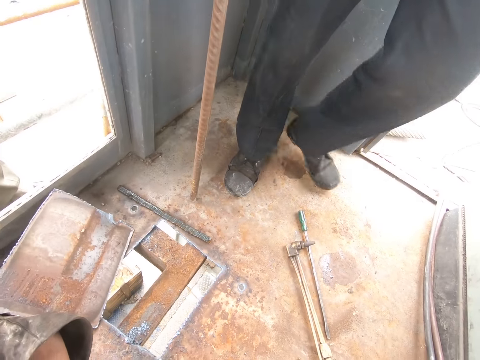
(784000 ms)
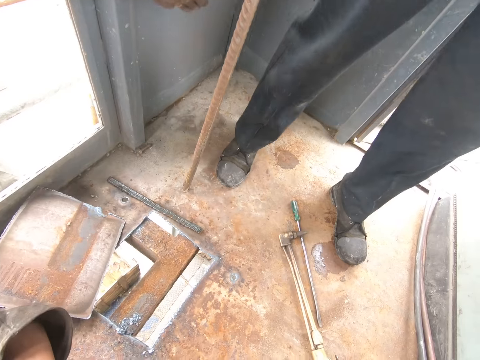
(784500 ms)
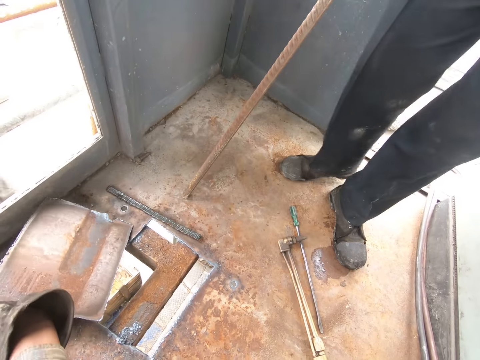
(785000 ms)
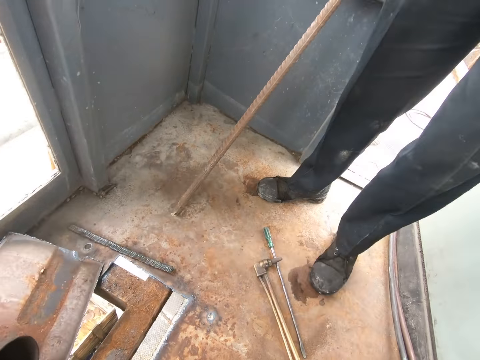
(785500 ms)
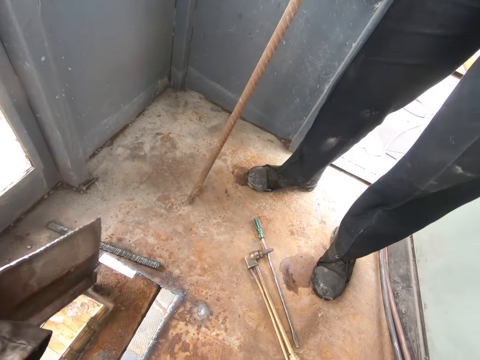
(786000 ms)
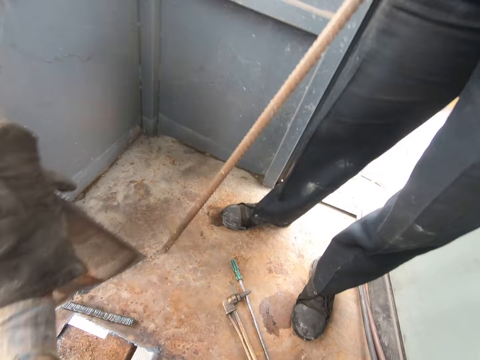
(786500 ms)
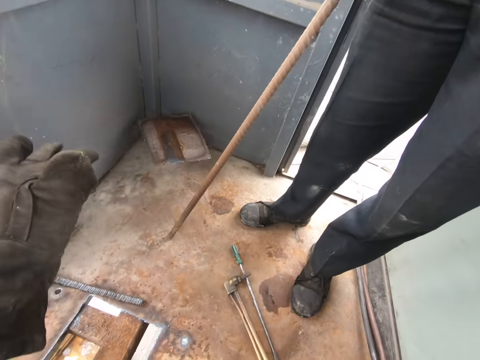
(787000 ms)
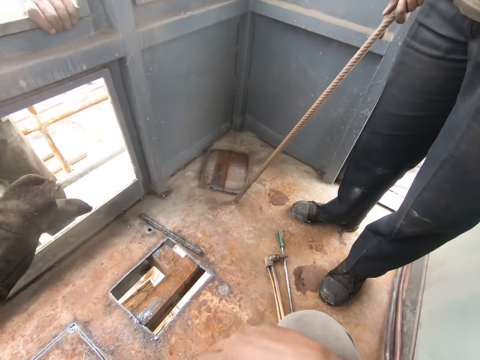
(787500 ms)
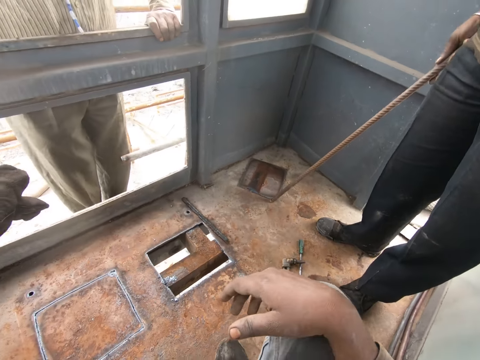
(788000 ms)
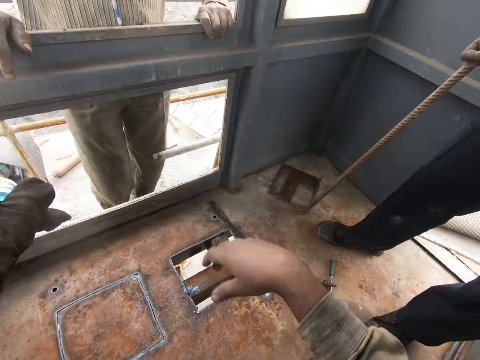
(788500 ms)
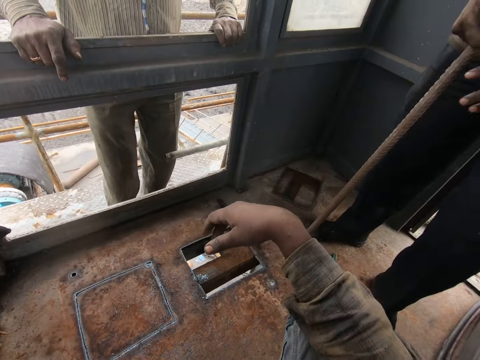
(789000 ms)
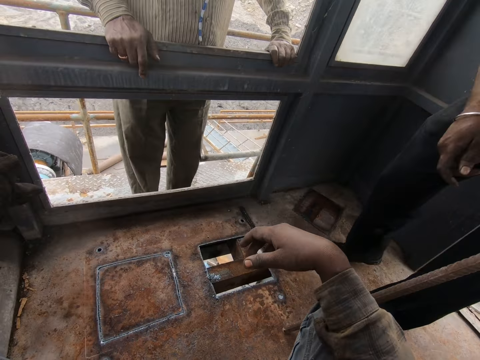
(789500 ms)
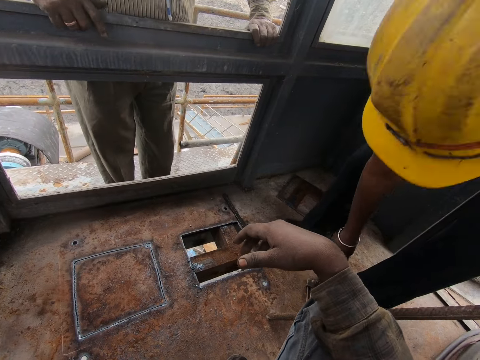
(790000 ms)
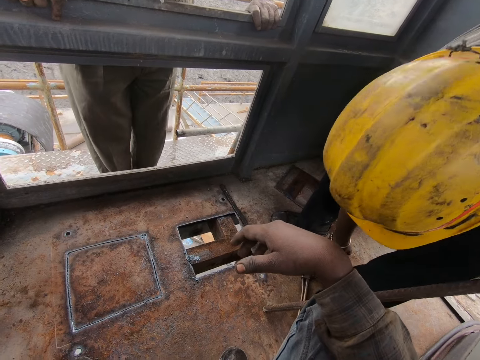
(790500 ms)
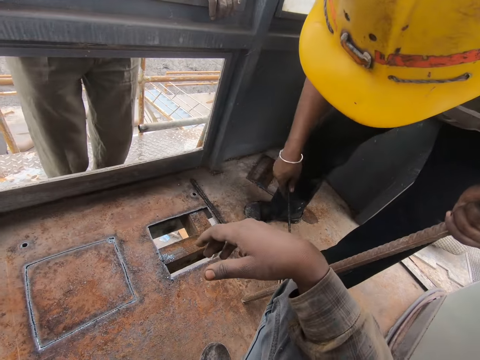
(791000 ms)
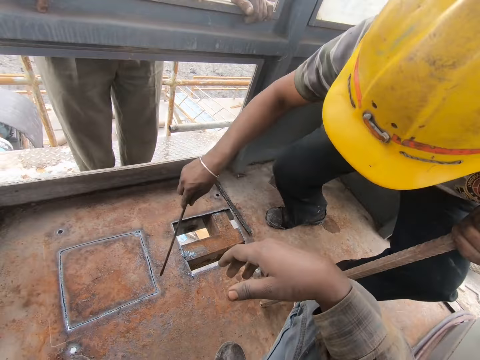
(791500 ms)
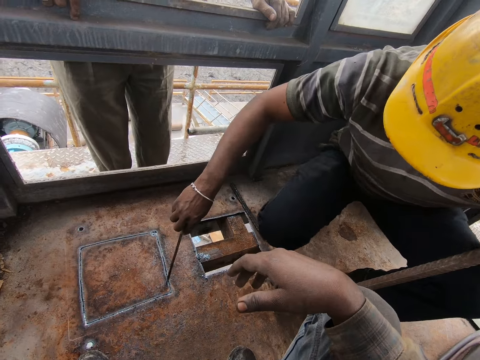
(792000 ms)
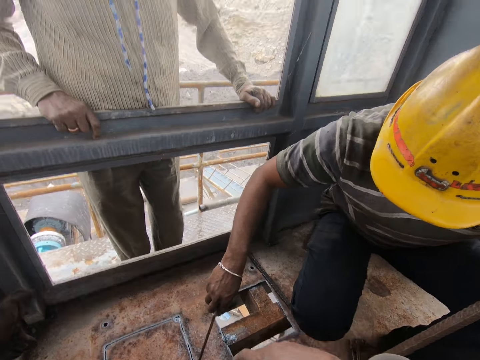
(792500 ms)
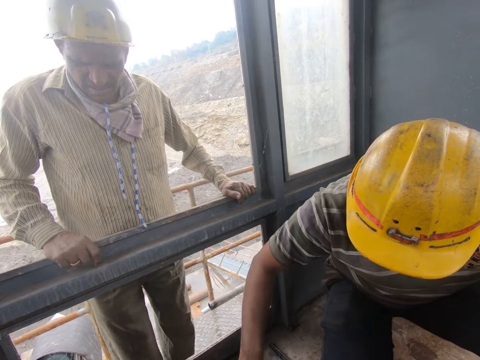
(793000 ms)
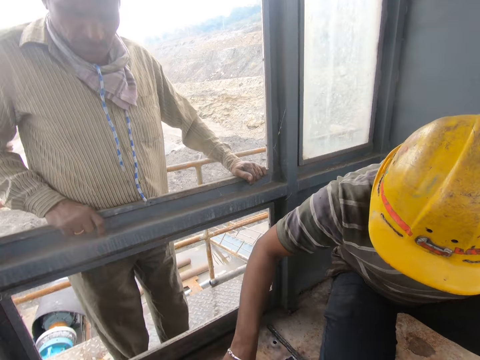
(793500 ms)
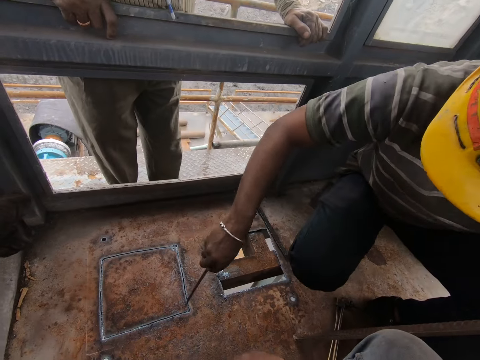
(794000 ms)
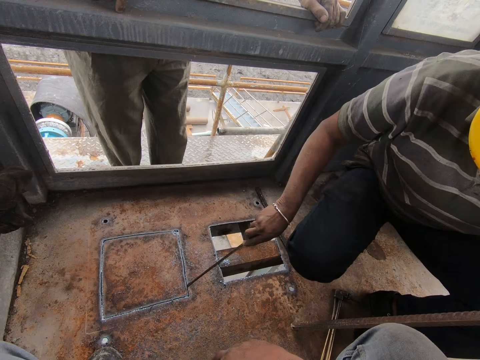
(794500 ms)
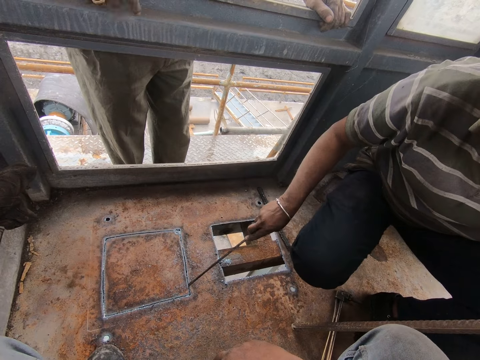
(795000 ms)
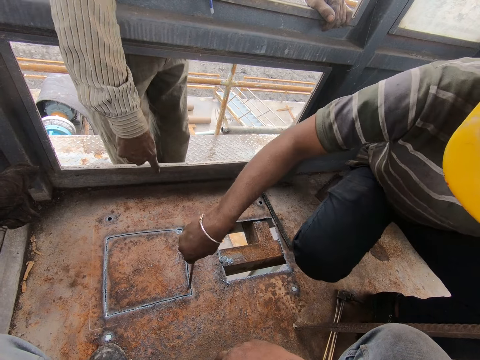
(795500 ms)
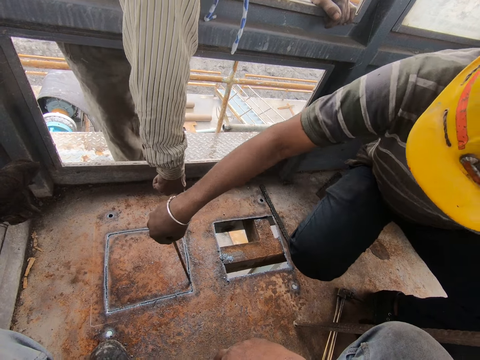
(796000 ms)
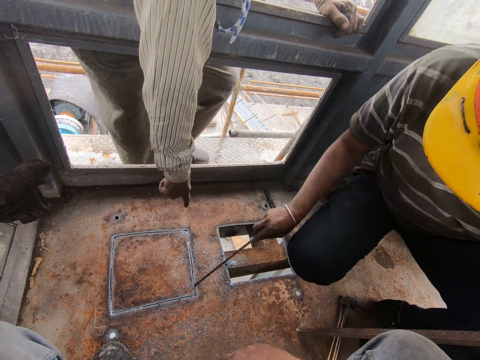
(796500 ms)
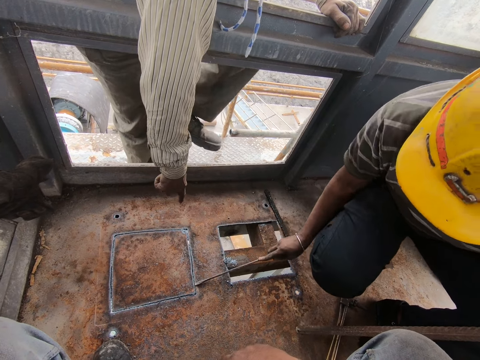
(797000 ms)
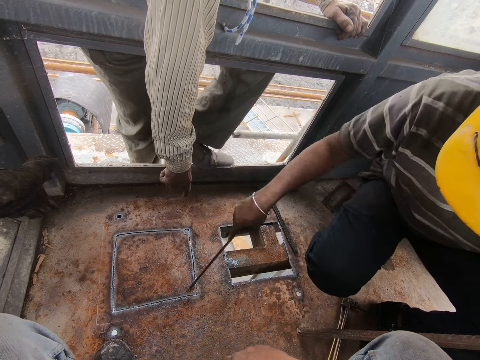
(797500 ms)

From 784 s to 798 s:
The camera wearer throws the metal on the floor. They look around. A man picks up a screwdriver. The man removes the metal piece and loosens the metal with the screwdriver.

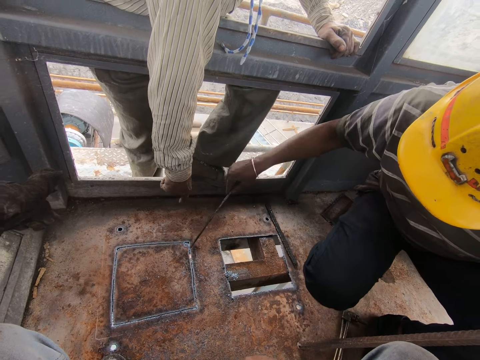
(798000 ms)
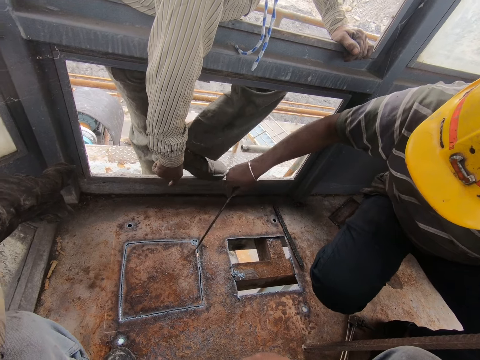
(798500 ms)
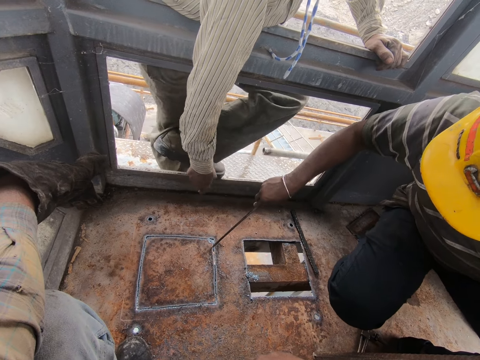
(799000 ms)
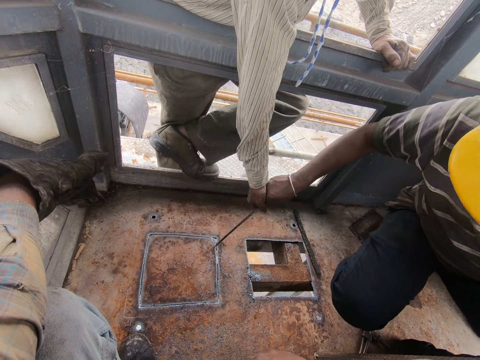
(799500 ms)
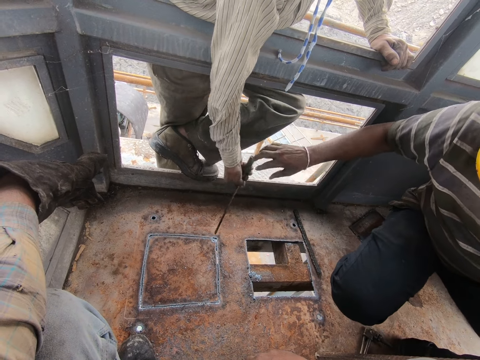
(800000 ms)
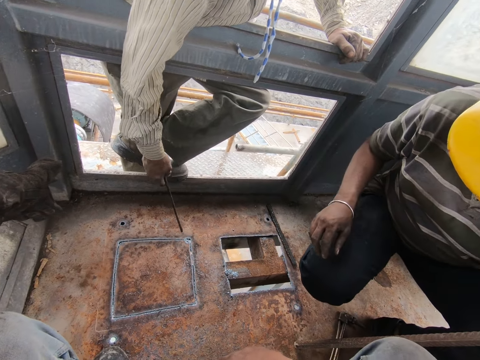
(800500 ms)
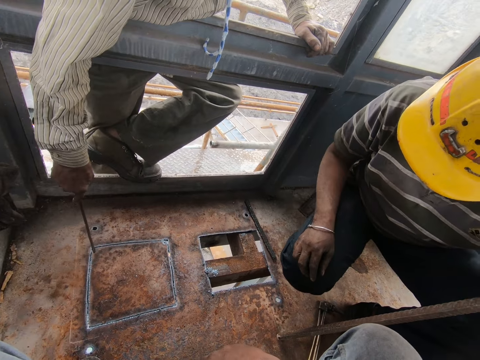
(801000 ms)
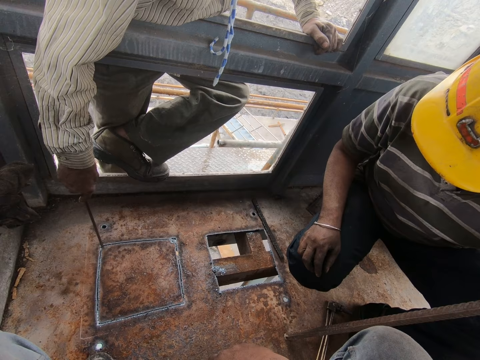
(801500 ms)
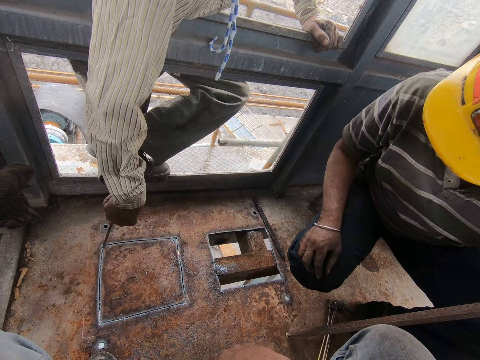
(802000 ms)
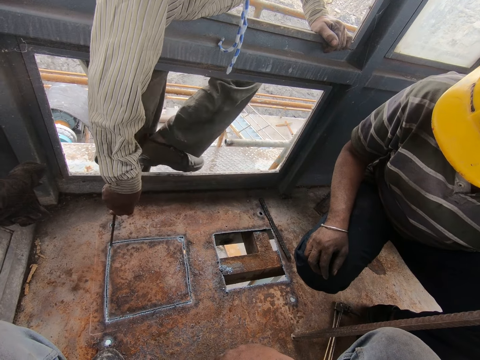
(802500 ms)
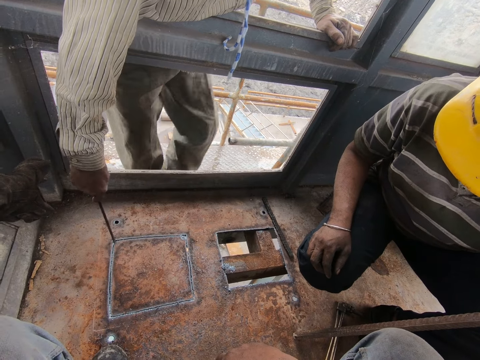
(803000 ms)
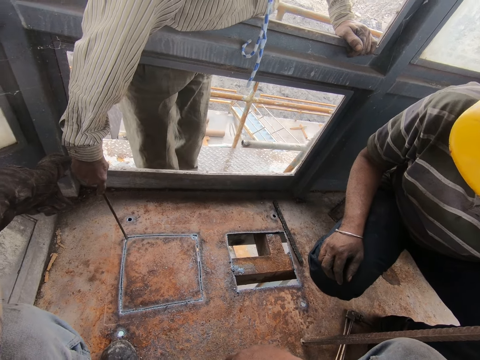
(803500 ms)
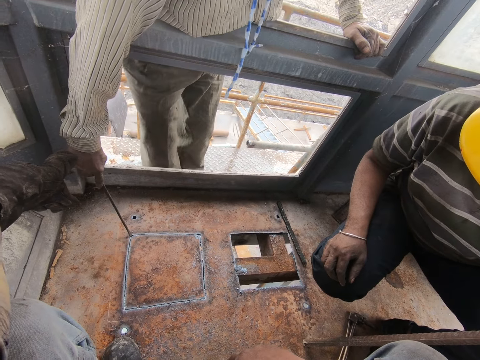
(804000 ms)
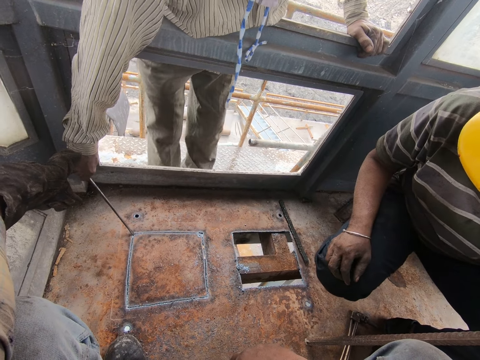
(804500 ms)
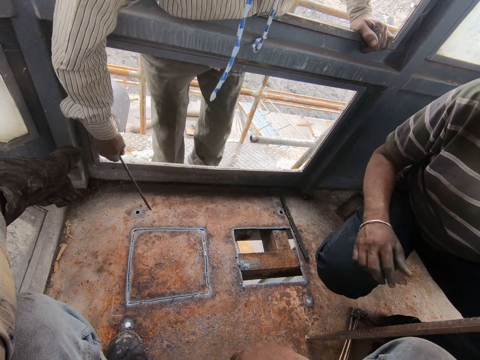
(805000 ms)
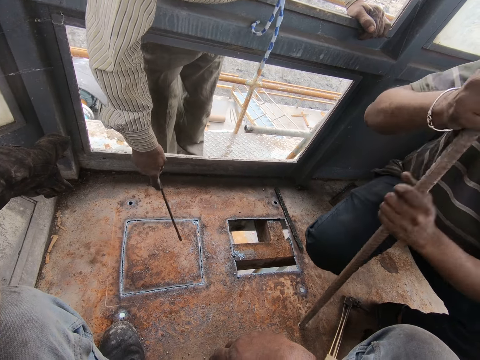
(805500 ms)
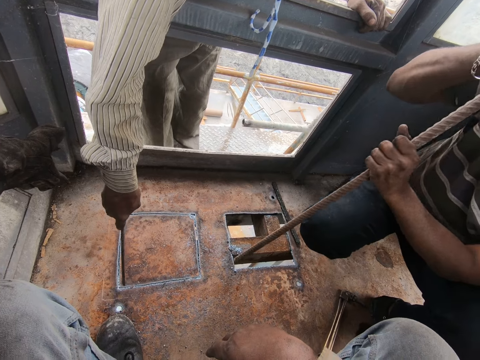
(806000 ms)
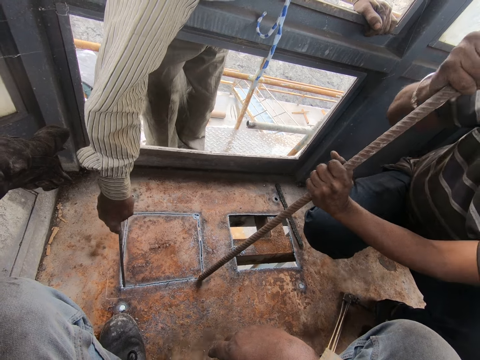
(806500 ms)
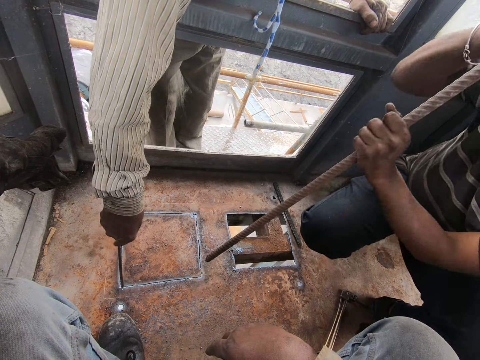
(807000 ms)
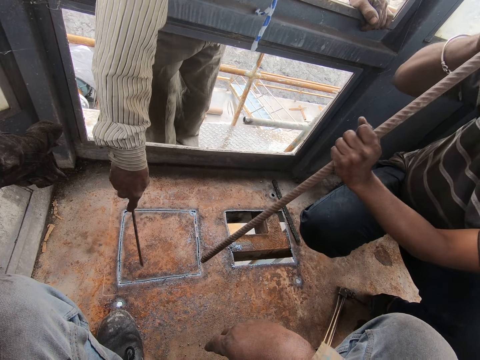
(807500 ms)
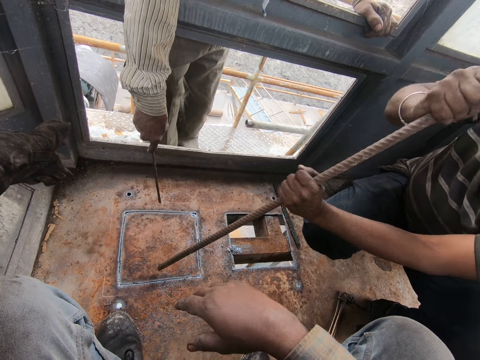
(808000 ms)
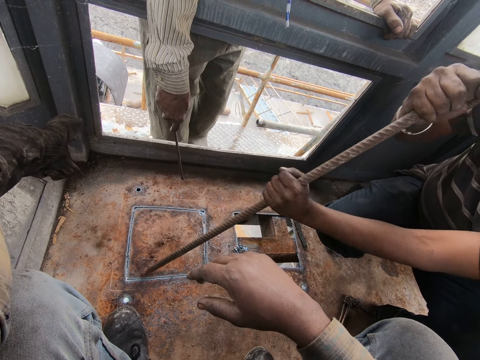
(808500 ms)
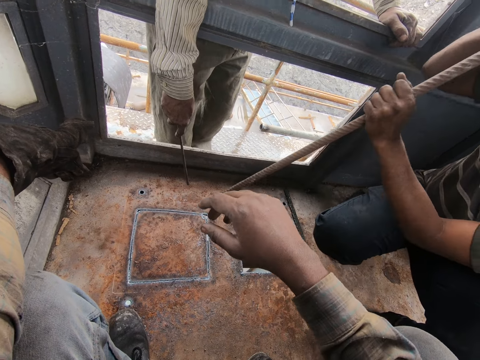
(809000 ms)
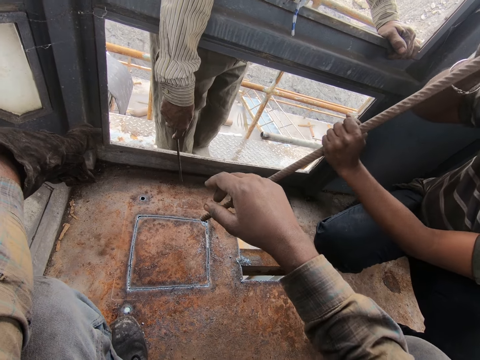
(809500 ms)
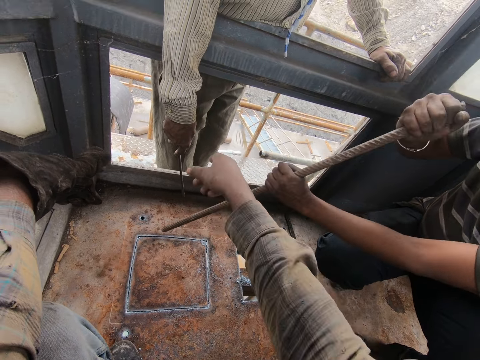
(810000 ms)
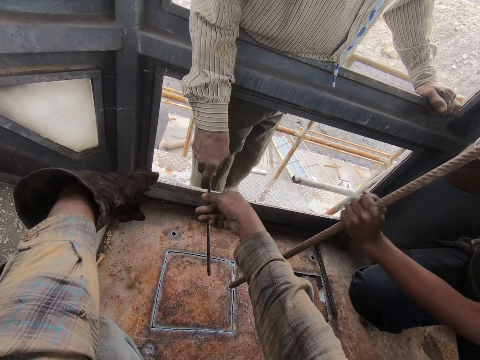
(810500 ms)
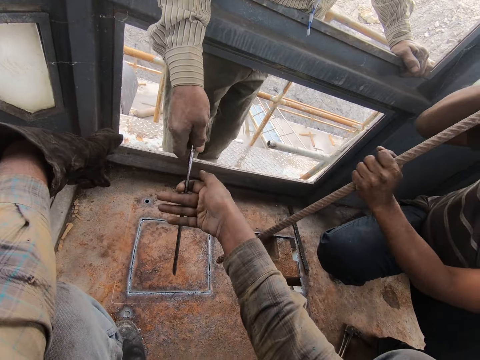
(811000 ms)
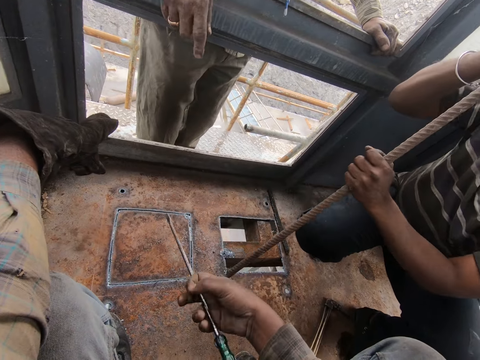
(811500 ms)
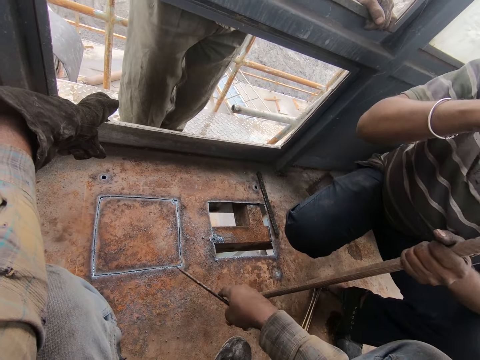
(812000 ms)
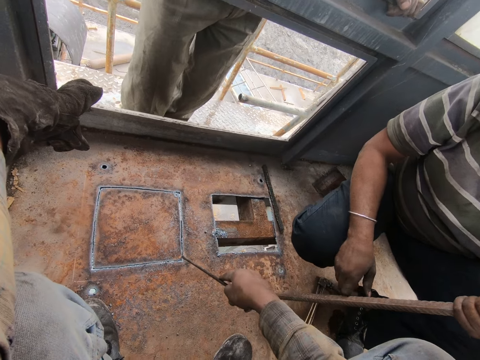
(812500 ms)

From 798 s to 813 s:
A man hands another man a screwdriver. The other man removes the metal piece. The other man loosens the metal with the screwdriver. The first man hits the metal piece with a metal rod. The camera wearer takes the screwdriver from the other man.
